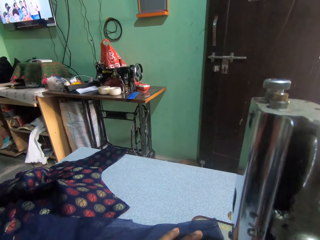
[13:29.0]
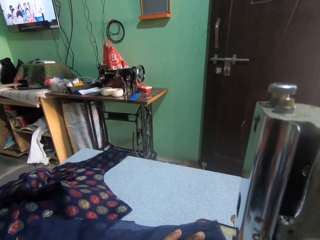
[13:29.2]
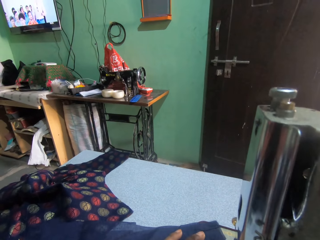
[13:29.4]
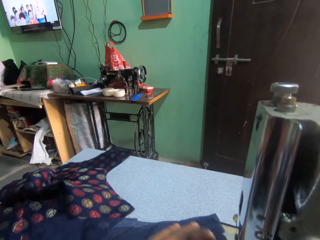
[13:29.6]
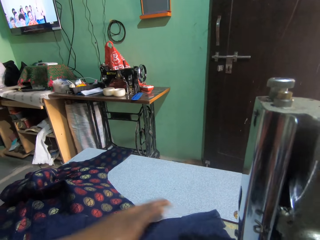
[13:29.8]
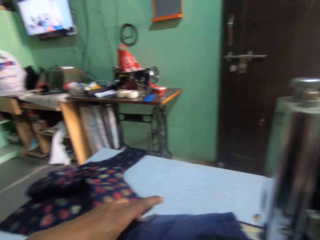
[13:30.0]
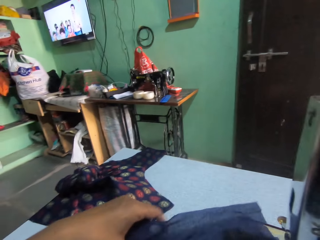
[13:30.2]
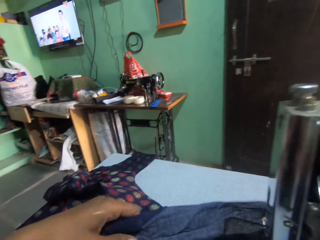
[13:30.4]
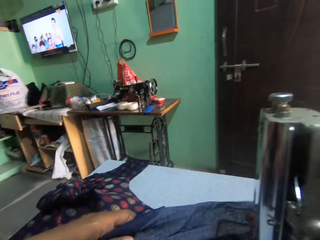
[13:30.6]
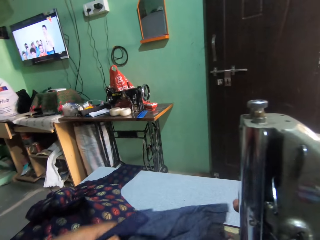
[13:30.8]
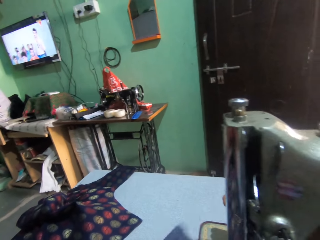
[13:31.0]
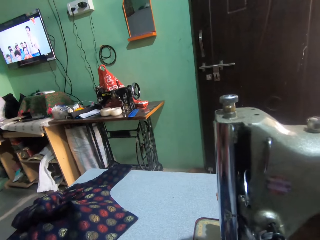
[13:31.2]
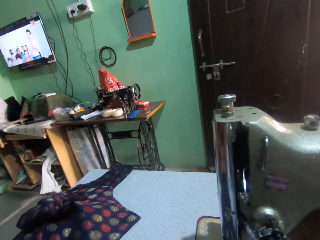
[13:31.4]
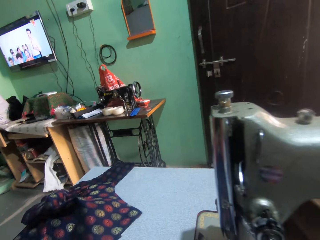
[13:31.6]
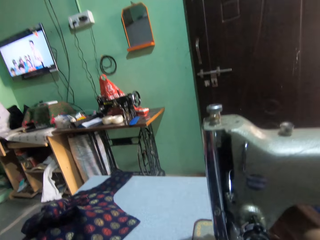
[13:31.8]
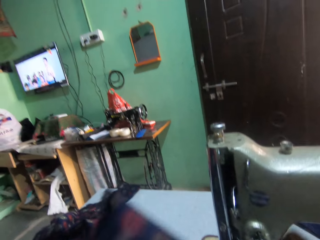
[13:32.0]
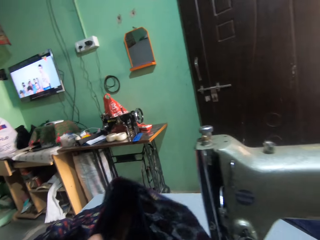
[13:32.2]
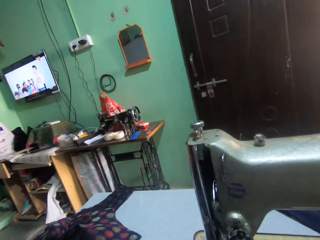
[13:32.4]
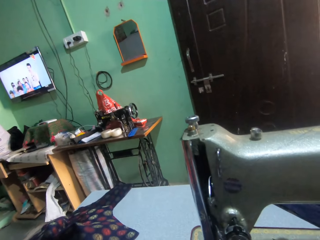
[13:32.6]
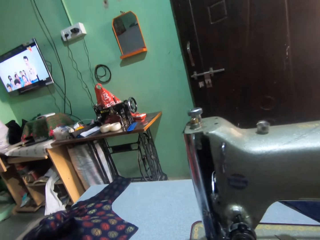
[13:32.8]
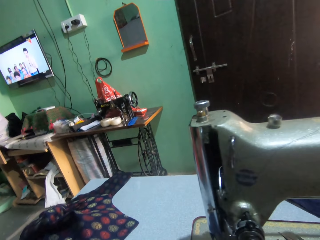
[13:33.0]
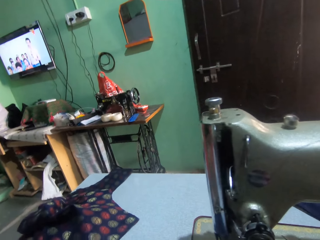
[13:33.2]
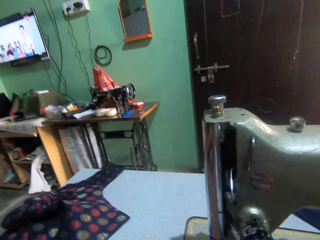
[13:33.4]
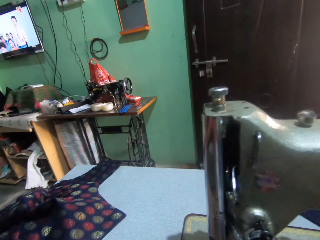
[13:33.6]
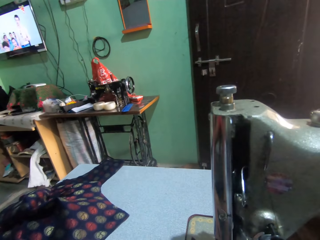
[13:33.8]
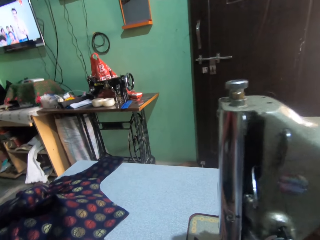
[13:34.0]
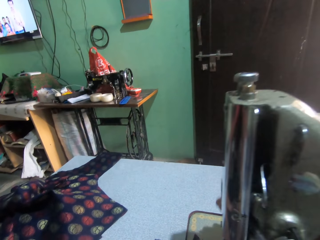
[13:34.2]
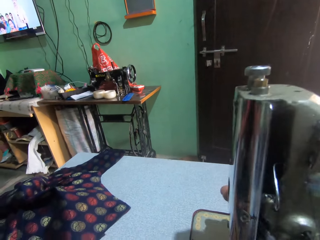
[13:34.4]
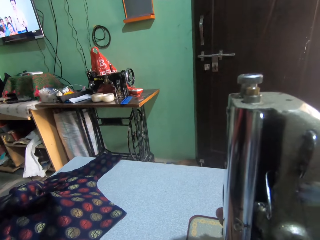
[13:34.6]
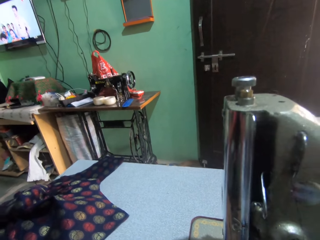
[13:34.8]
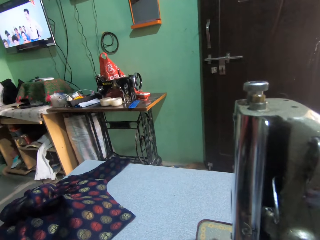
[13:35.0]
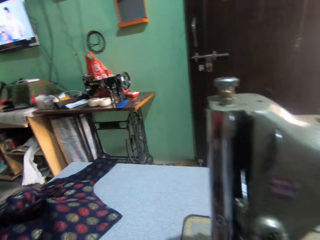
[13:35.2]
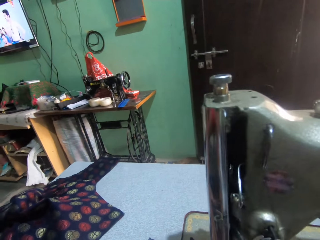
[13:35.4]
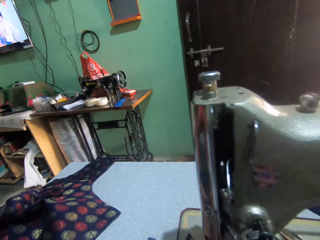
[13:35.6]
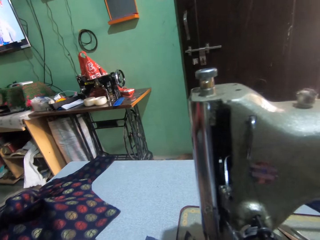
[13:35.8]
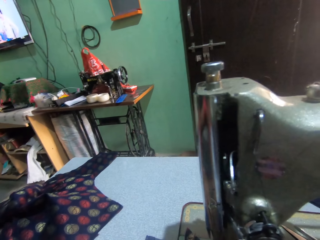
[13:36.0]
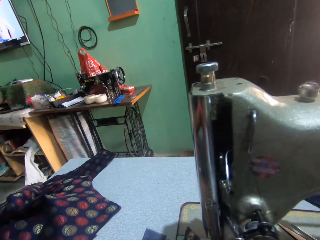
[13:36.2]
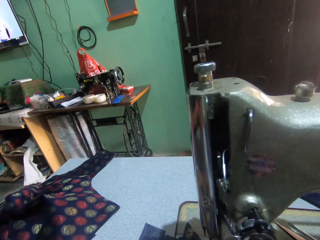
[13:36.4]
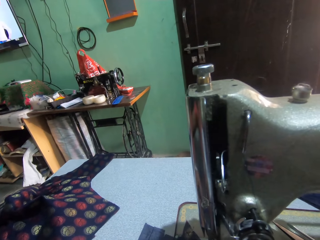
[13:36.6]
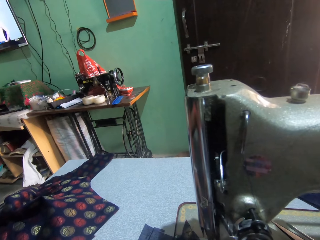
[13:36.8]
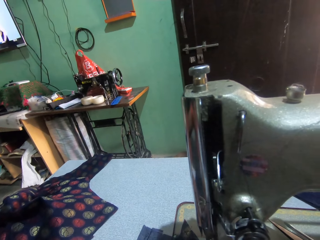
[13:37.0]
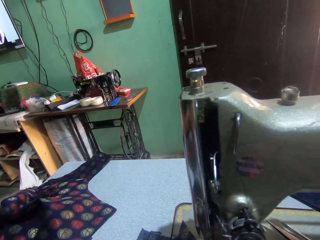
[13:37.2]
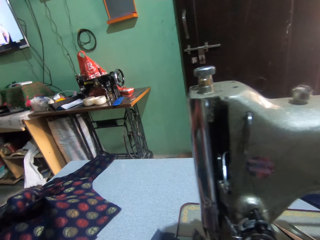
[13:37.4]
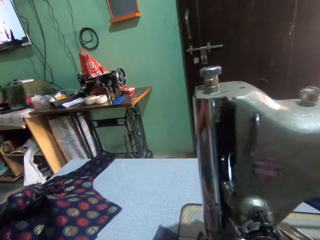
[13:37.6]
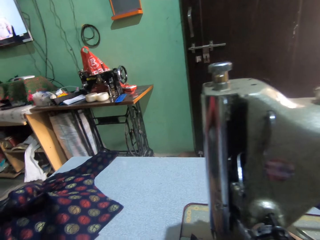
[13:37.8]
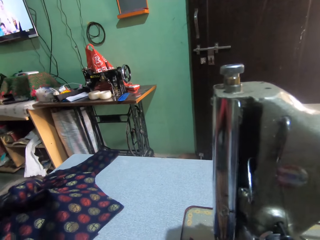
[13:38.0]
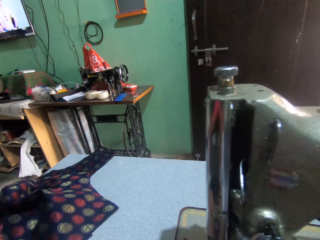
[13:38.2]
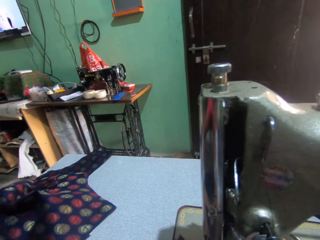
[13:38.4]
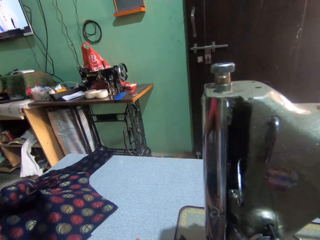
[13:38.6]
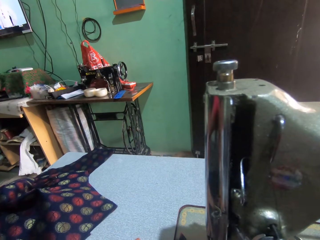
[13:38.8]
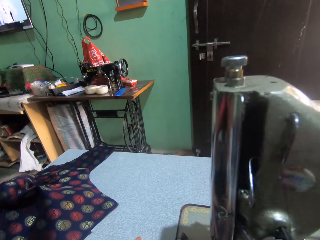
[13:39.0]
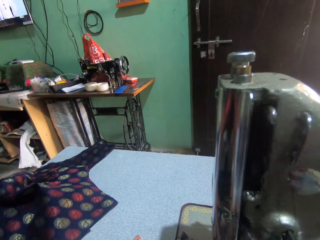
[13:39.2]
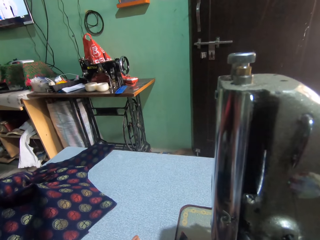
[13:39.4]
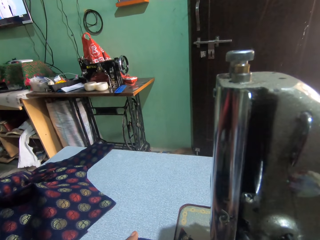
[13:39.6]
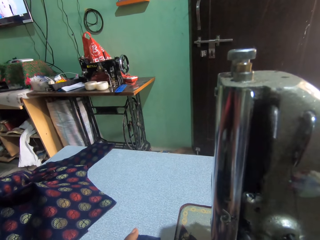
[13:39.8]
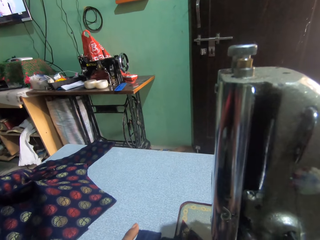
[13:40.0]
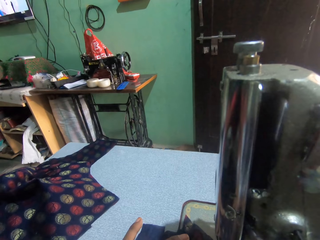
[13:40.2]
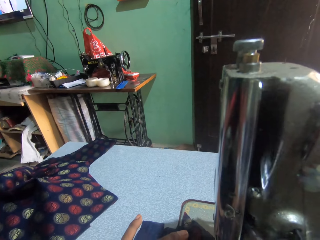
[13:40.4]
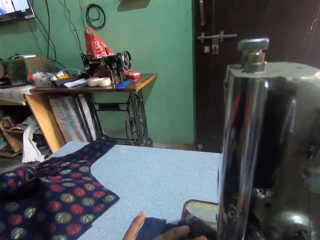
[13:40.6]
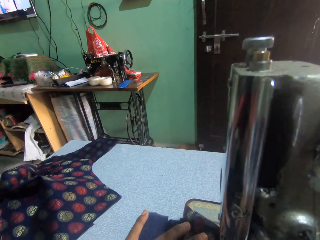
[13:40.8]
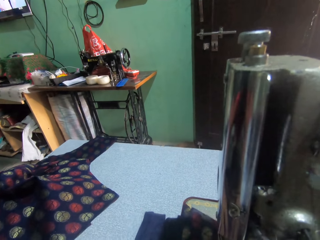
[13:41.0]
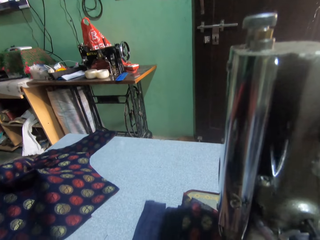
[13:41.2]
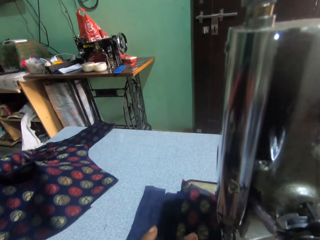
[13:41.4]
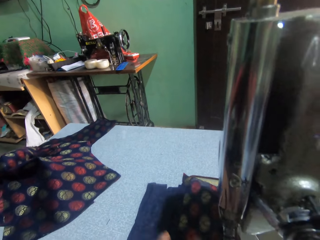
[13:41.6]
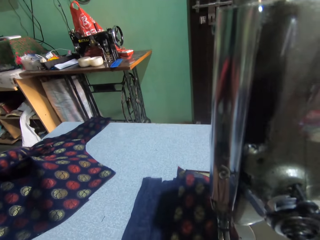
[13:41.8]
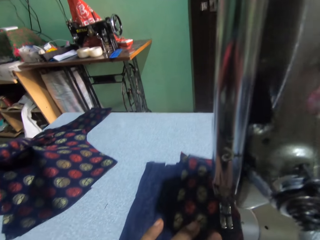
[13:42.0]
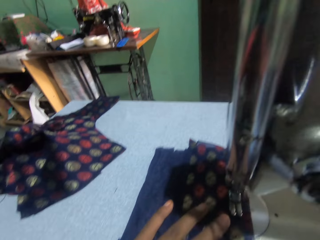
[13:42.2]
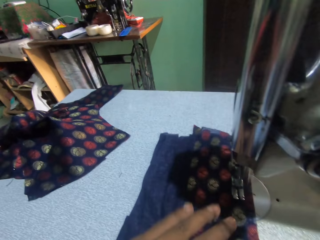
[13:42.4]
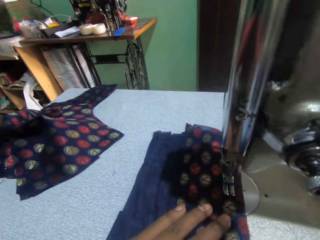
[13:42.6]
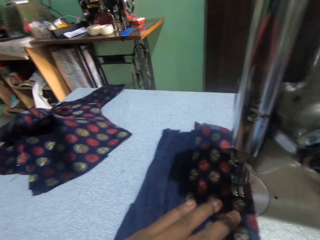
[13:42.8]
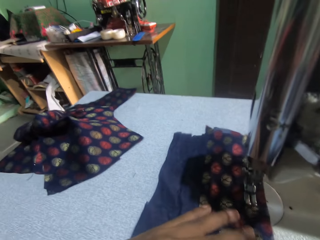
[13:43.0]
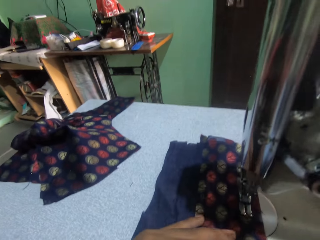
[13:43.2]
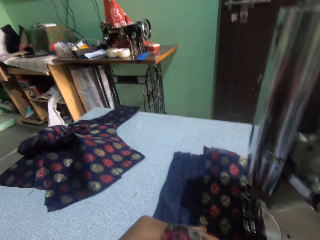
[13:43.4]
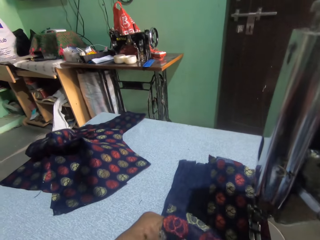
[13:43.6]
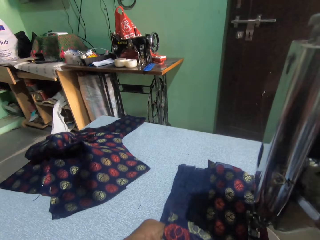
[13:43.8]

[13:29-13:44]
The camera wearer adjusts the fabric on the sewing table. They adjust the sewing machine. They hold a piece of cloth. They sew the fabric with the sewing machine.

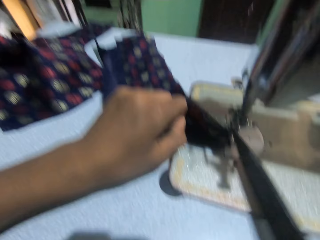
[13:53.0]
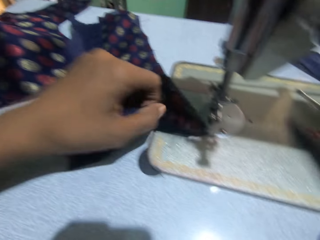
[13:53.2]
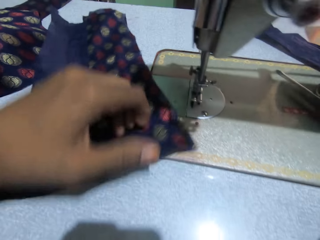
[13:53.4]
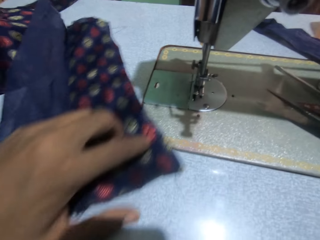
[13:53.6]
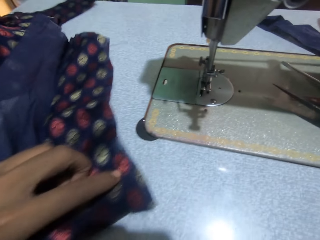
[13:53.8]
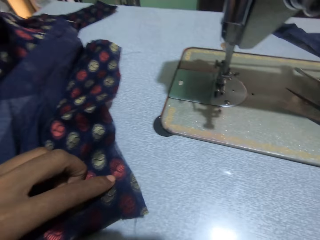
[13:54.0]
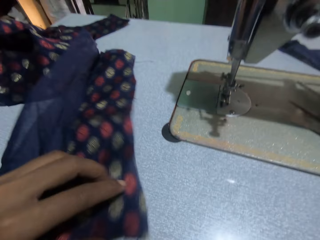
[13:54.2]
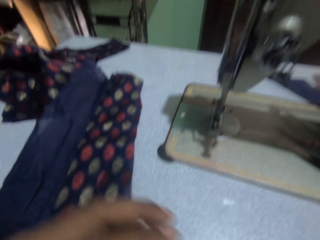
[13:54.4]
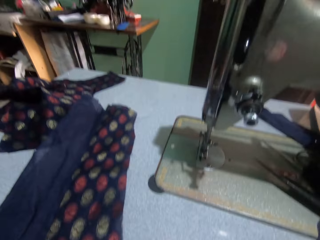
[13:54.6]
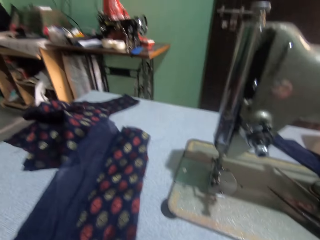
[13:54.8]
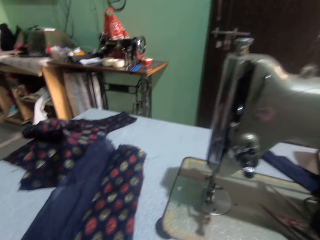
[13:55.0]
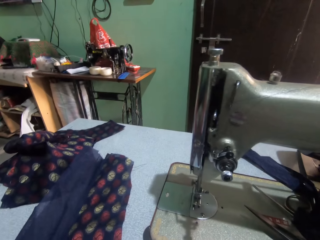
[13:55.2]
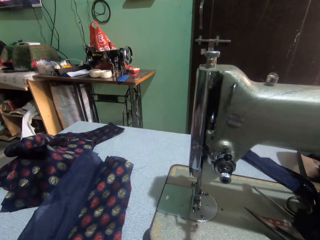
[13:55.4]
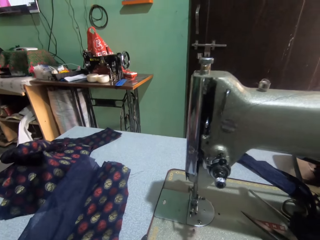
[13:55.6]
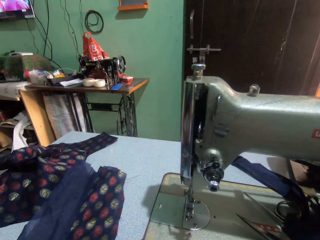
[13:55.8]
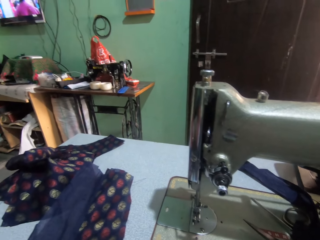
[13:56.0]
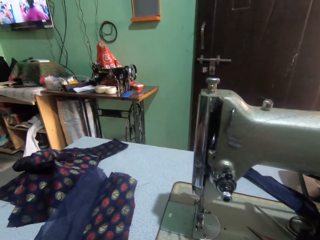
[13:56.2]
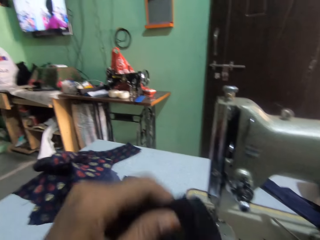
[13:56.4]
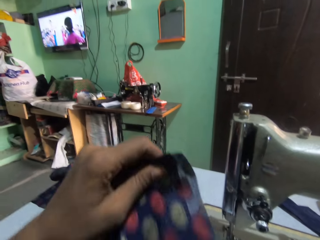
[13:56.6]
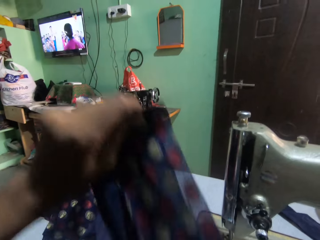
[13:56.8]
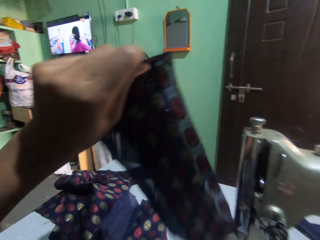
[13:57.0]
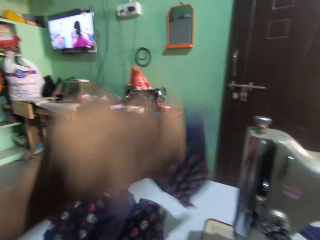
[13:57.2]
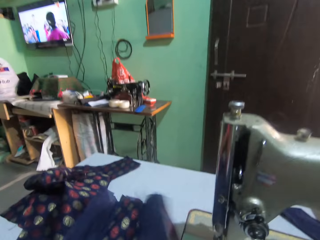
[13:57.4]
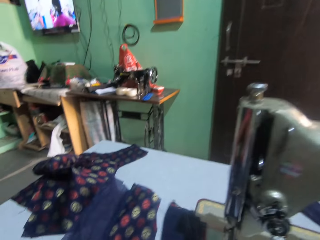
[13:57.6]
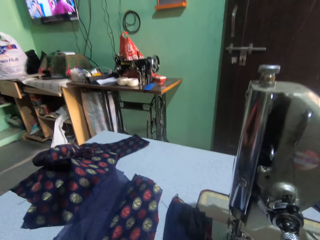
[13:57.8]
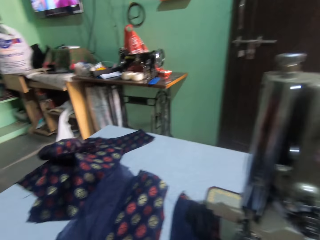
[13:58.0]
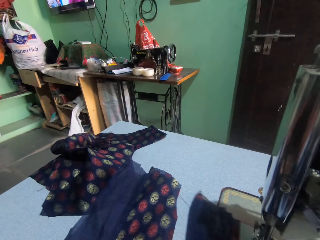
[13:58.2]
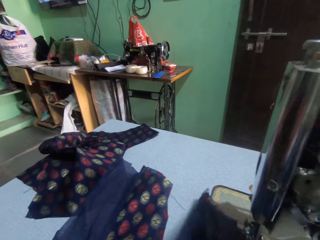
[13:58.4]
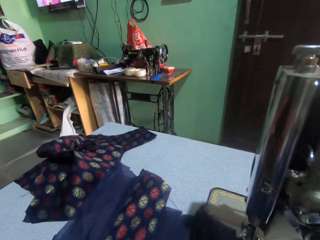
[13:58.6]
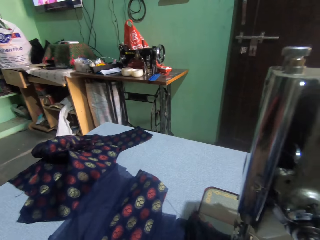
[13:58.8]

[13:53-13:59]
The camera wearer cuts the thread with scissors. They put the scissors on the sewing machine. They look around. They lower the cloth to the sewing machine.
